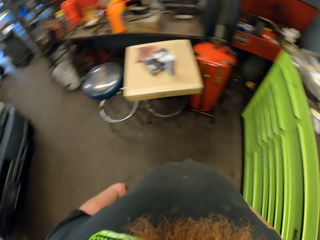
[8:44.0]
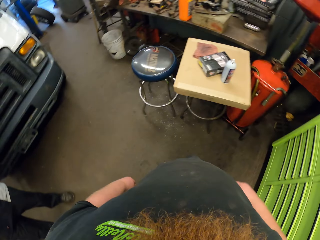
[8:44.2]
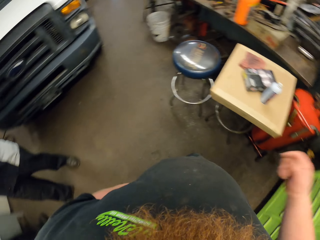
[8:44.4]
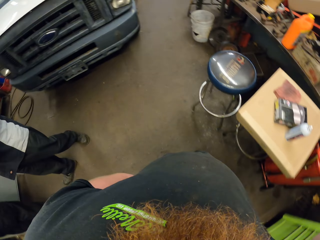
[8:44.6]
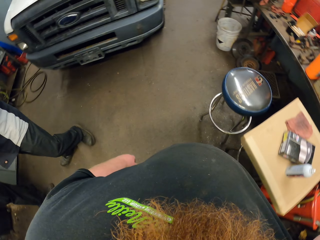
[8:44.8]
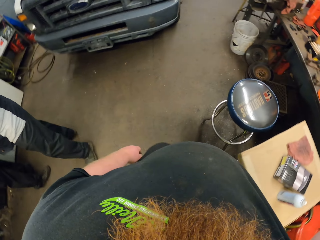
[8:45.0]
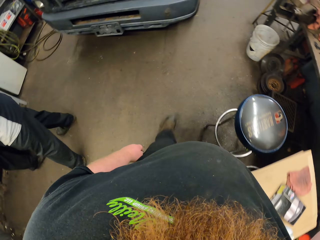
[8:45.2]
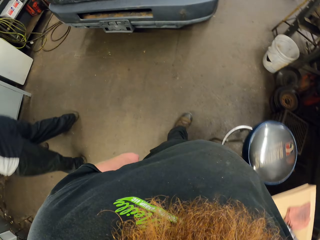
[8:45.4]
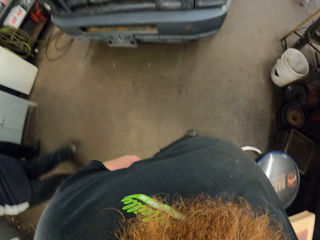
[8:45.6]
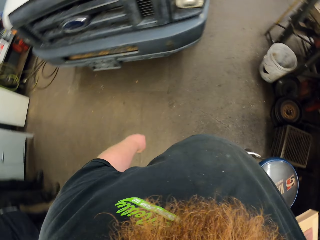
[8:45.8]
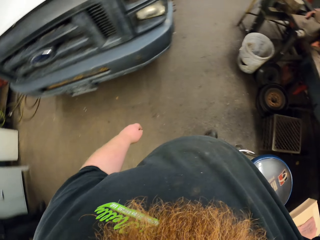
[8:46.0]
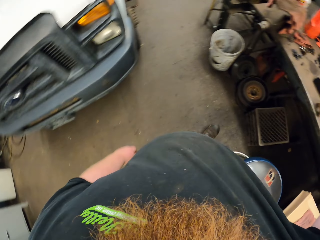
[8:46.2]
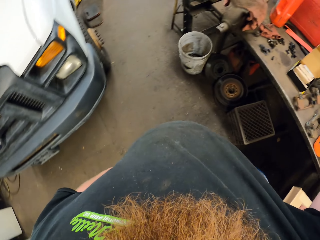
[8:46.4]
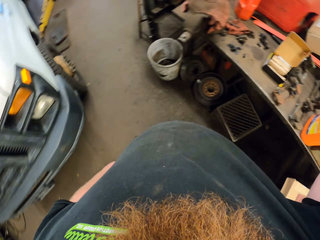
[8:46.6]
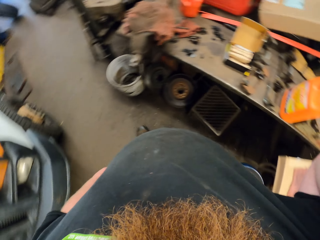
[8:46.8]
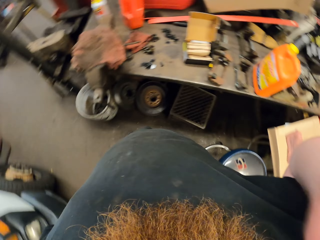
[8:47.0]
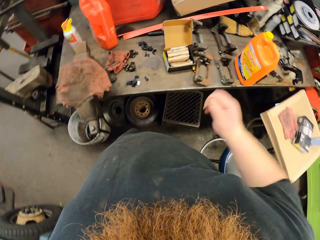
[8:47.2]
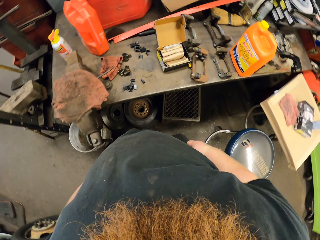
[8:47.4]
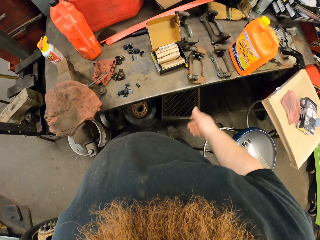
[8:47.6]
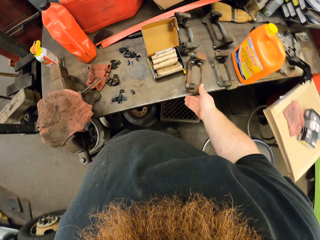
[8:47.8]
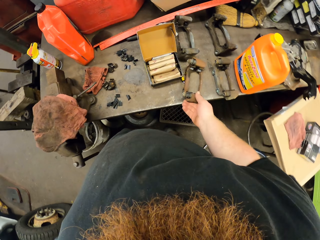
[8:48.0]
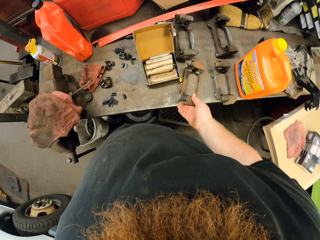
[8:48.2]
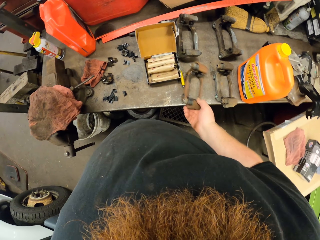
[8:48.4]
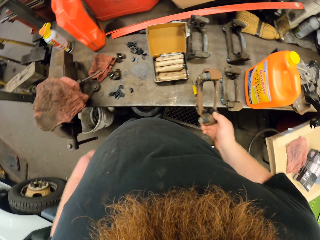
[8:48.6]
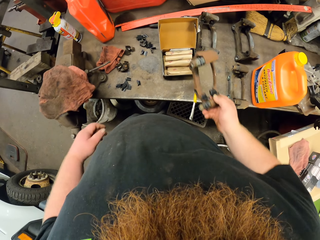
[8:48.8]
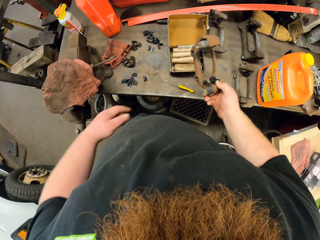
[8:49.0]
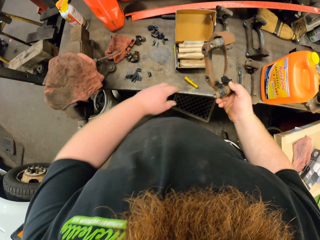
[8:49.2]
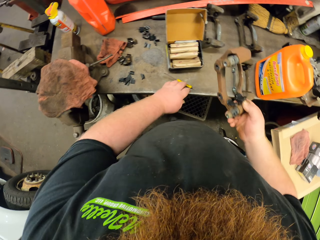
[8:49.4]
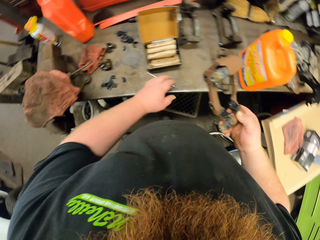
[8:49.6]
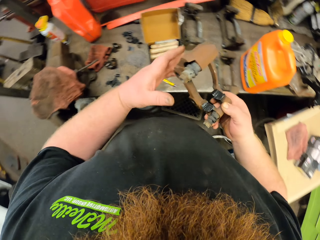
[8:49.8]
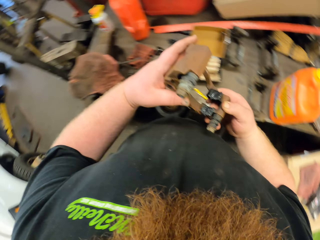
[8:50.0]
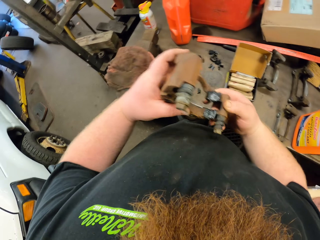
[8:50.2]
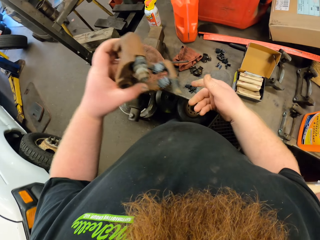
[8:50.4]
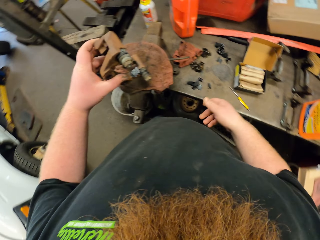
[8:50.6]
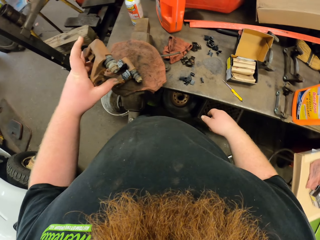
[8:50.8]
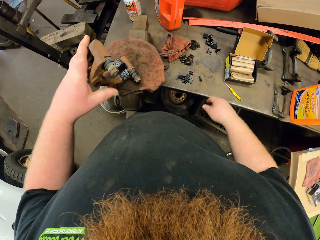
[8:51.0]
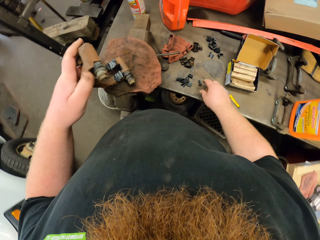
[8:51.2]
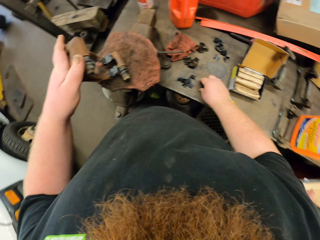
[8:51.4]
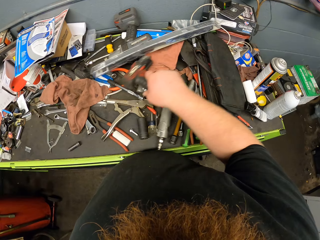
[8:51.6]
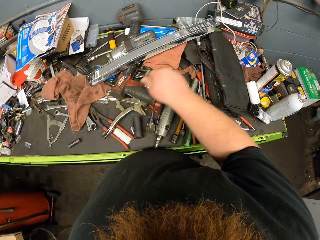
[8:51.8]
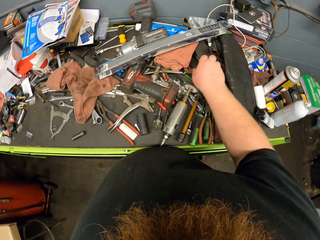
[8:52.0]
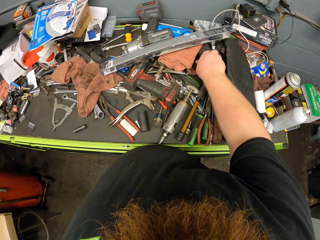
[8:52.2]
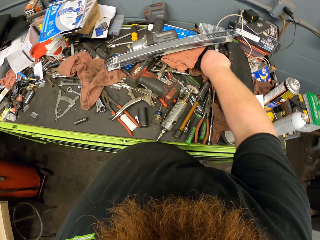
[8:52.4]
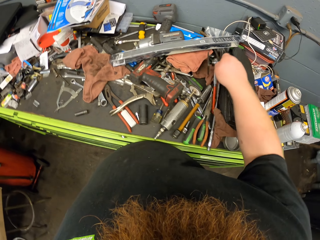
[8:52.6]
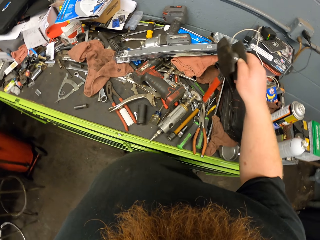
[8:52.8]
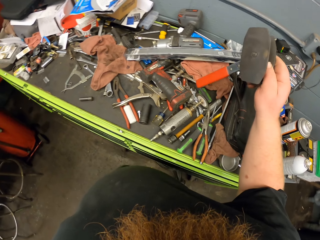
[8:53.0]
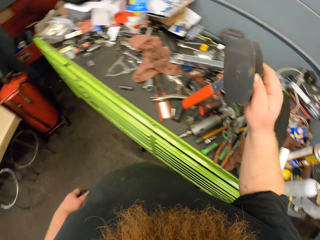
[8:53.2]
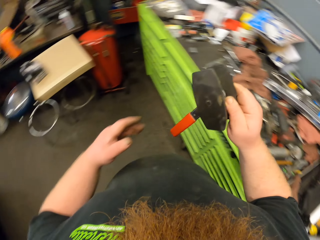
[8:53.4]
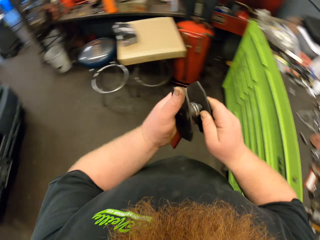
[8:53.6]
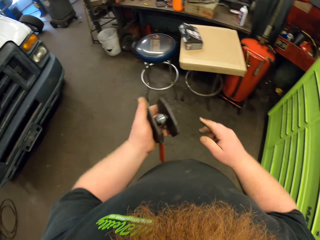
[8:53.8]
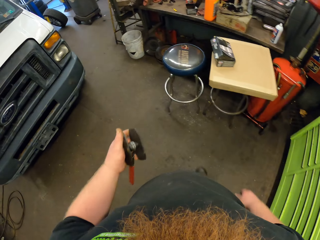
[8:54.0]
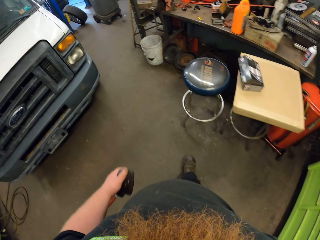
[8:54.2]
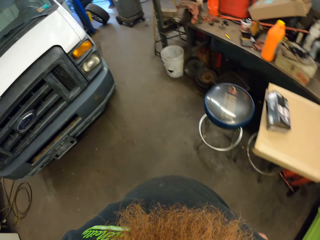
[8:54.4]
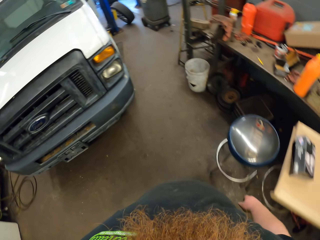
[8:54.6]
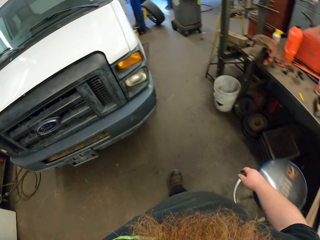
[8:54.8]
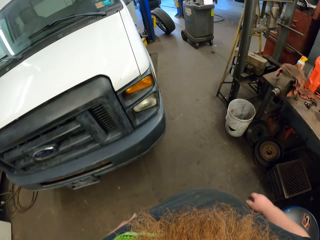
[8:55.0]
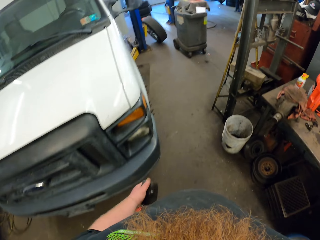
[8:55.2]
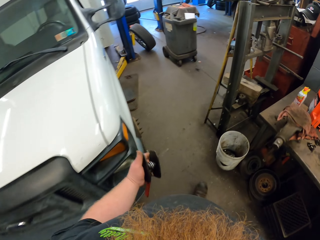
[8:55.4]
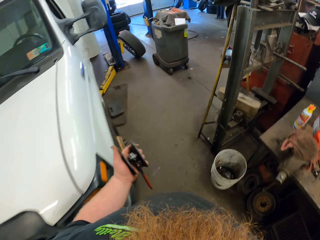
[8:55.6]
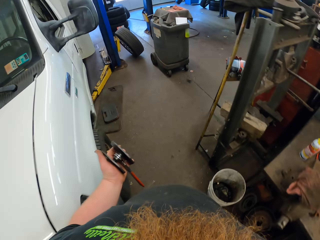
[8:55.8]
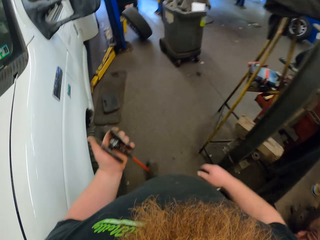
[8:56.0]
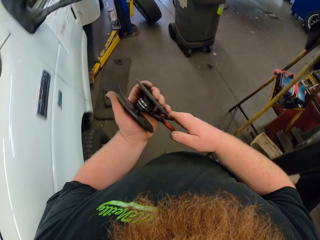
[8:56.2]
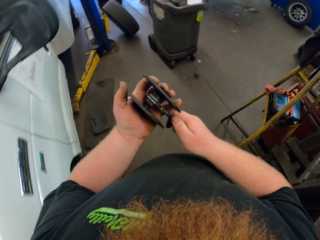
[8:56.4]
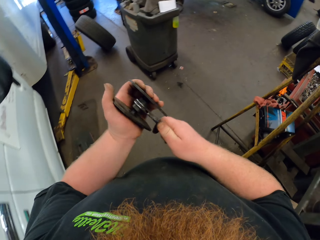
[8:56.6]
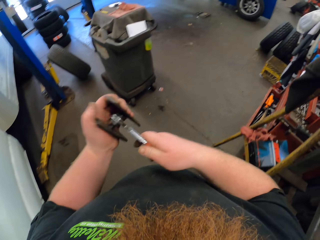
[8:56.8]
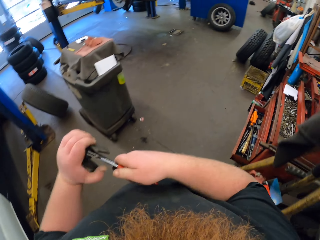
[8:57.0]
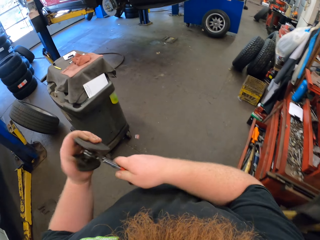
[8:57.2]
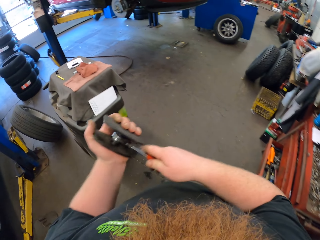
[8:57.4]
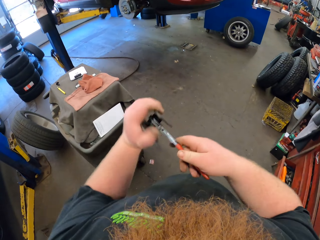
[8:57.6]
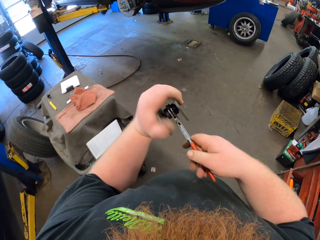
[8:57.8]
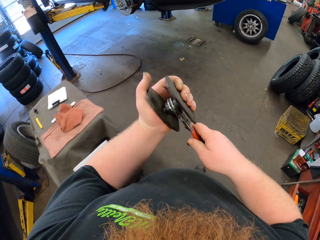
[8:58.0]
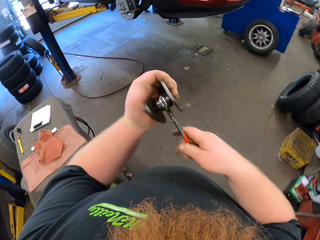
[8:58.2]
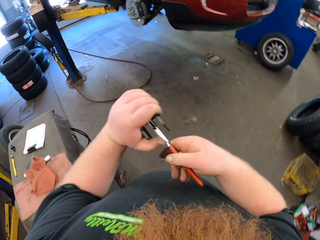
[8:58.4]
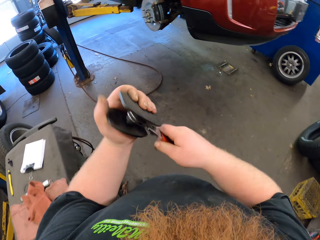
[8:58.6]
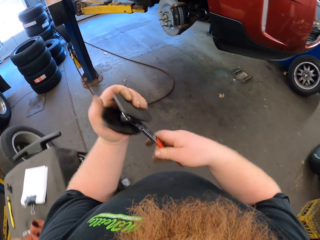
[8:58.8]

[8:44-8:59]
The camera wearer picks up a tool. He holds a metallic tool in his left hand. He puts the tool on the table. He picks up the tool with his left hand. He walks in the garage. He loosens the tool.

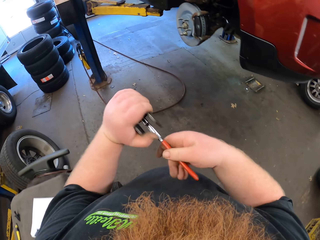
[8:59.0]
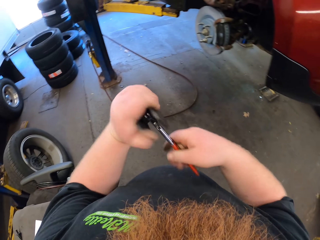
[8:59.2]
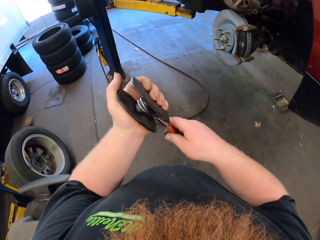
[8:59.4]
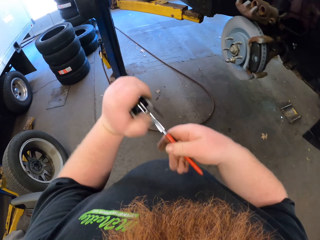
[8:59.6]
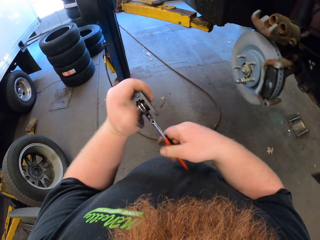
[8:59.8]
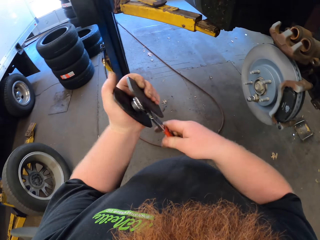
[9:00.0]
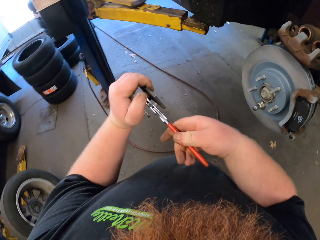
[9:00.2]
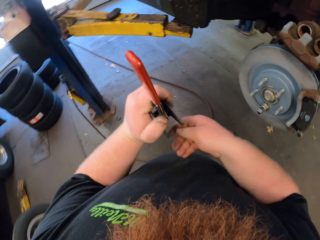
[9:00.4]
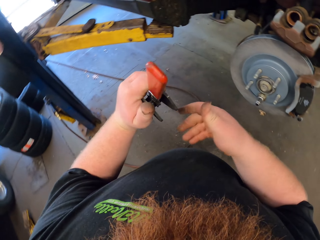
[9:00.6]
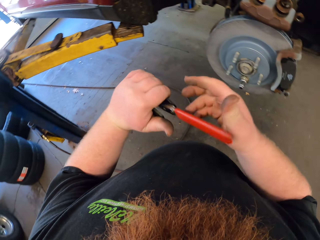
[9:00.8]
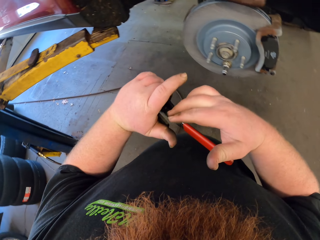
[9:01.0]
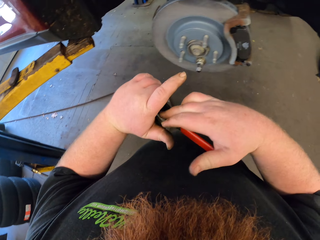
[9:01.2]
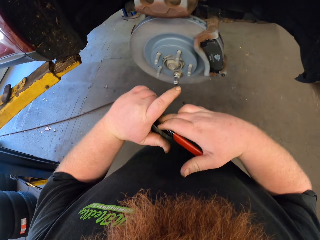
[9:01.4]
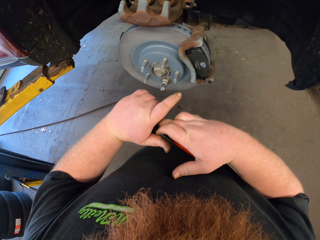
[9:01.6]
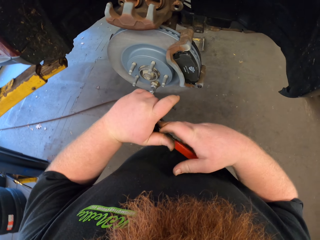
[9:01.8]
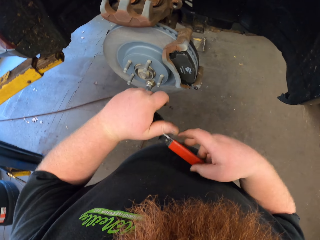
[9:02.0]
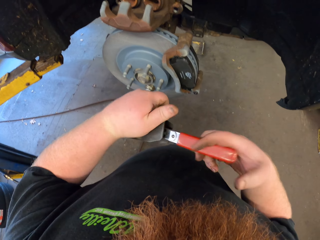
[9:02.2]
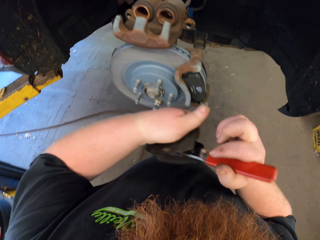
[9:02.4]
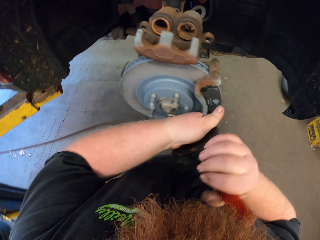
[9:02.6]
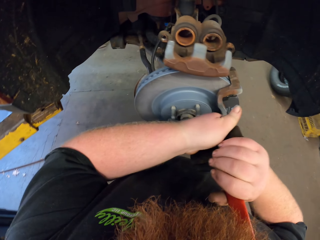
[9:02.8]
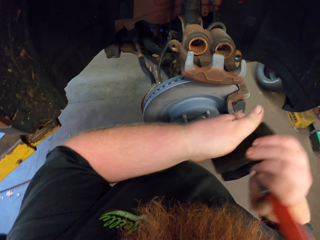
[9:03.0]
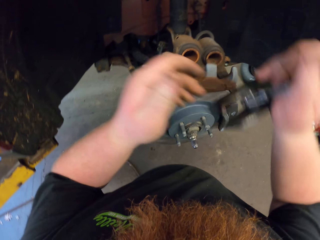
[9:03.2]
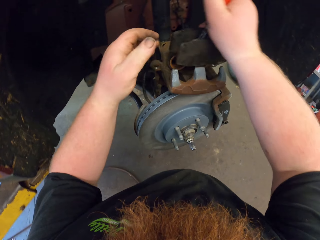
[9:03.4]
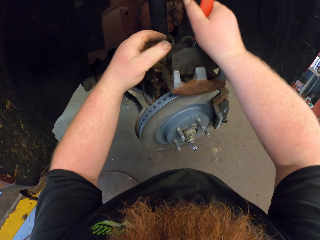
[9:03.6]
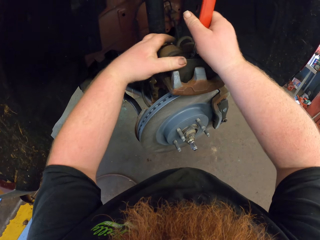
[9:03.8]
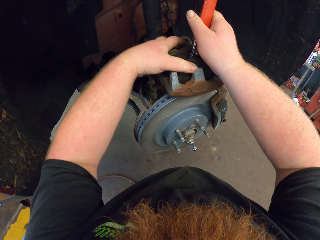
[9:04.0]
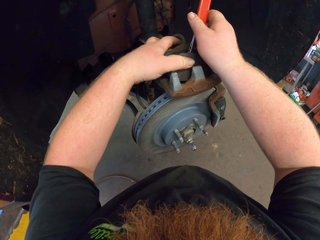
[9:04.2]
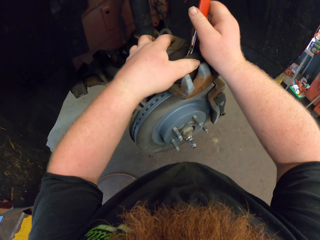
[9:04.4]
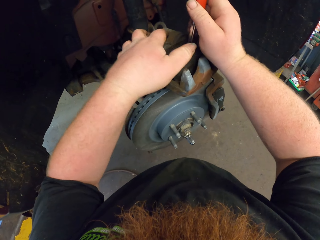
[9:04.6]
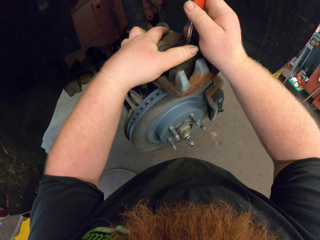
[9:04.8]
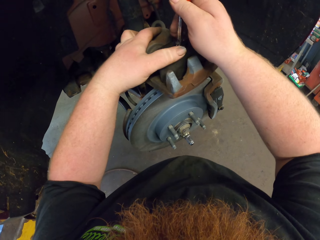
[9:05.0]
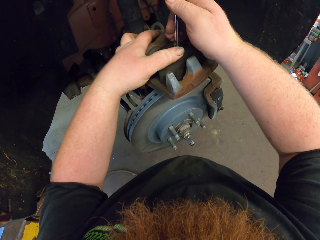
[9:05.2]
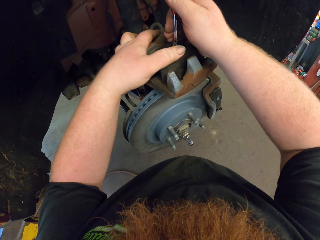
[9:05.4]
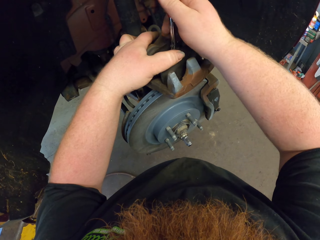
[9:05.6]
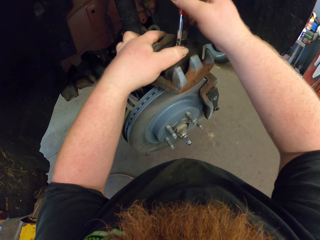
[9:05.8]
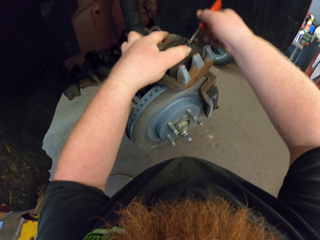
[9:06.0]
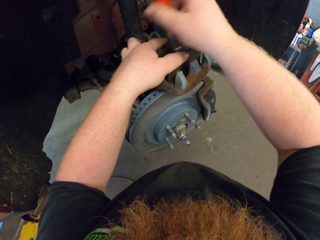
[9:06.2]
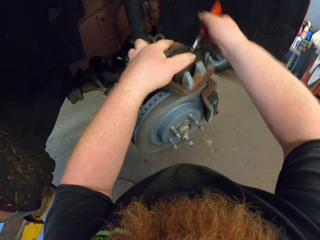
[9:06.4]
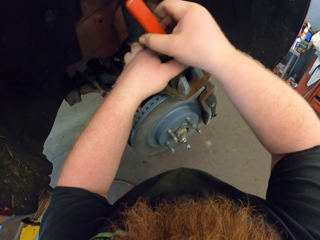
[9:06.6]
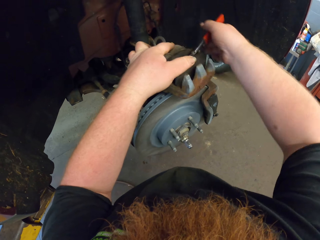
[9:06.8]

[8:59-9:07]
The camera wearer puts the tool on the rotor. They loosen the tool.
